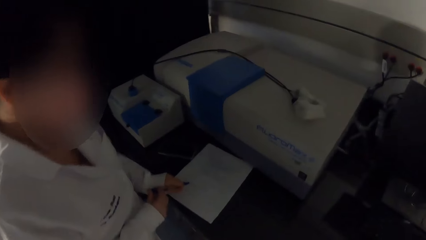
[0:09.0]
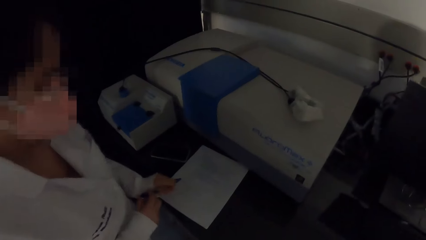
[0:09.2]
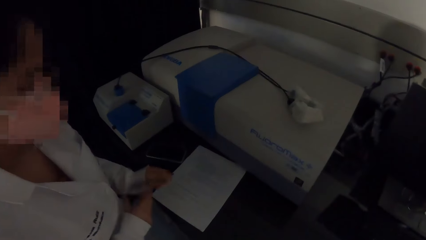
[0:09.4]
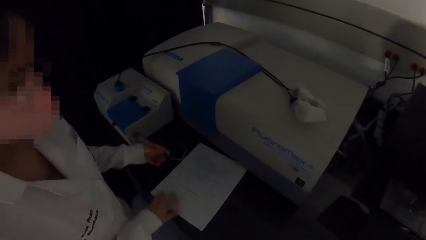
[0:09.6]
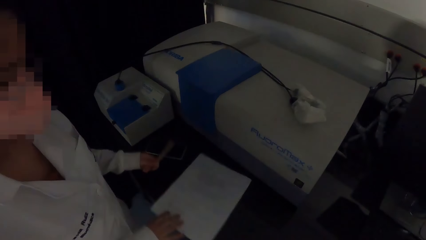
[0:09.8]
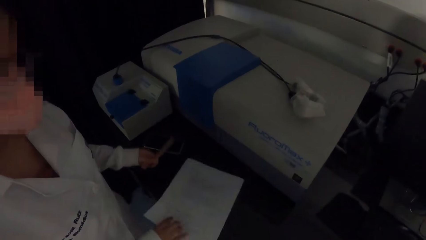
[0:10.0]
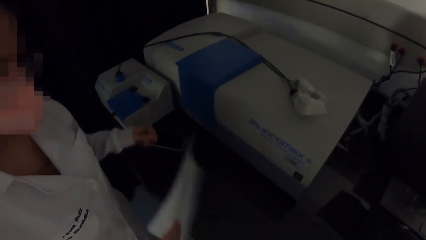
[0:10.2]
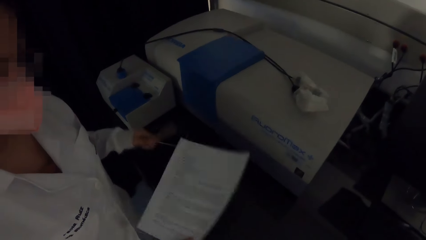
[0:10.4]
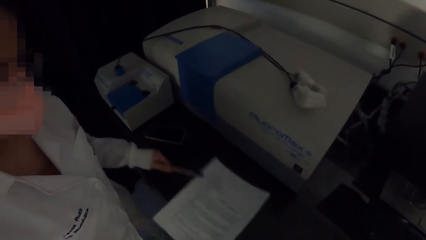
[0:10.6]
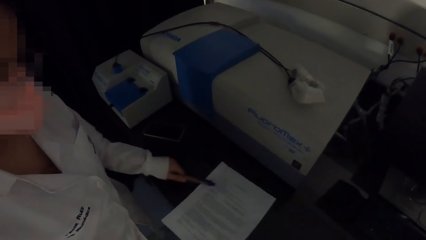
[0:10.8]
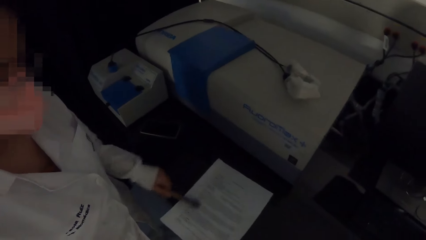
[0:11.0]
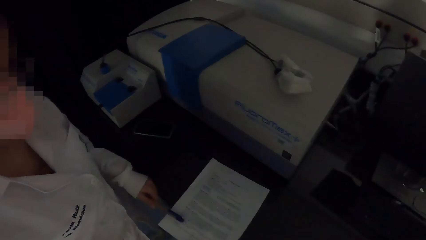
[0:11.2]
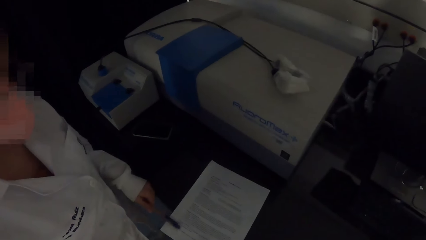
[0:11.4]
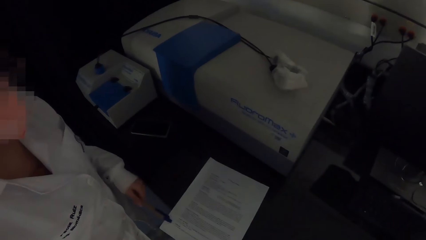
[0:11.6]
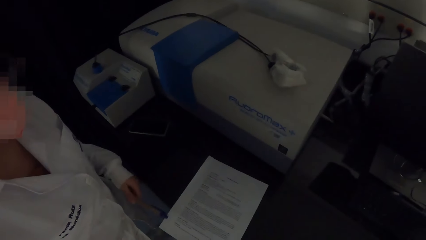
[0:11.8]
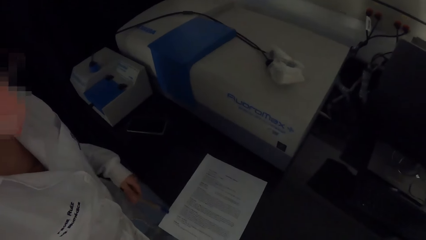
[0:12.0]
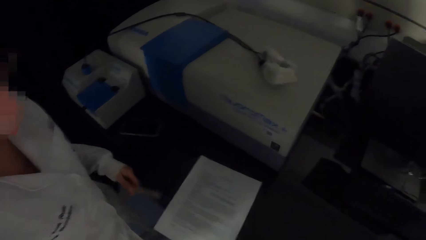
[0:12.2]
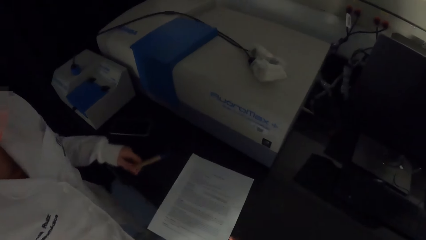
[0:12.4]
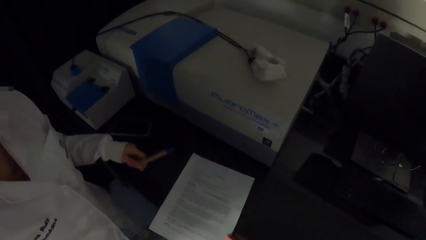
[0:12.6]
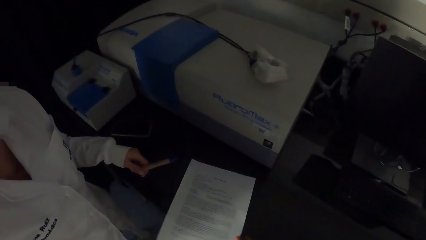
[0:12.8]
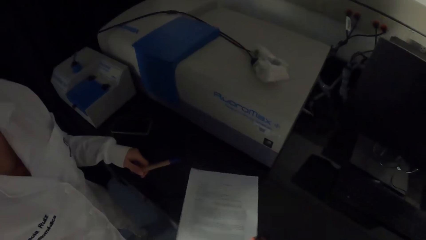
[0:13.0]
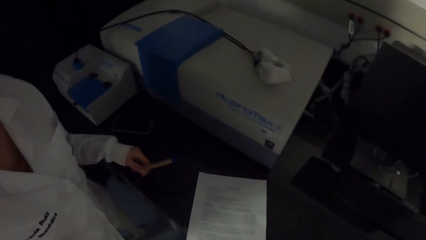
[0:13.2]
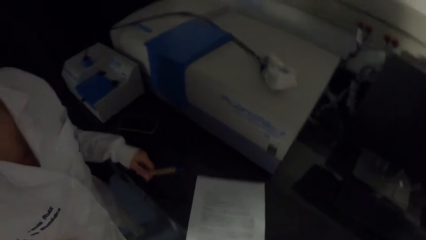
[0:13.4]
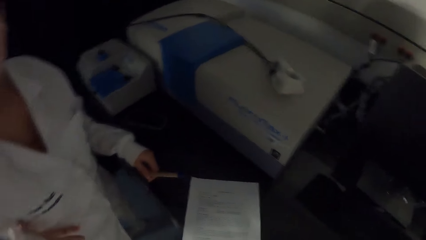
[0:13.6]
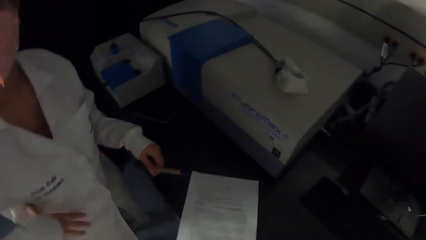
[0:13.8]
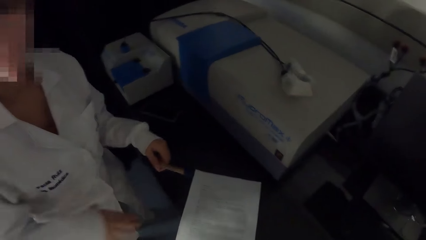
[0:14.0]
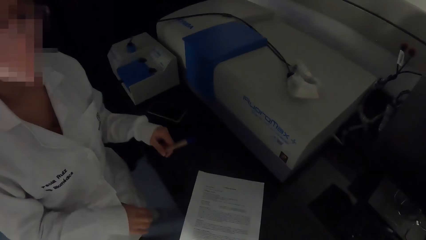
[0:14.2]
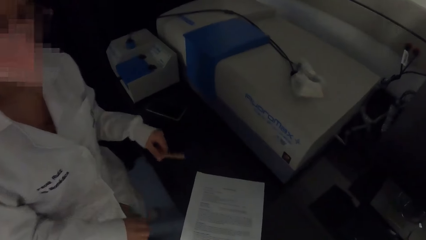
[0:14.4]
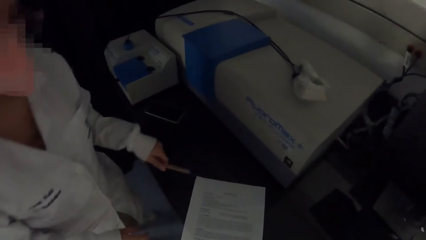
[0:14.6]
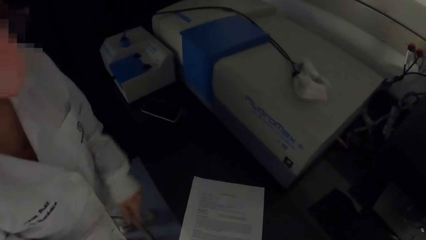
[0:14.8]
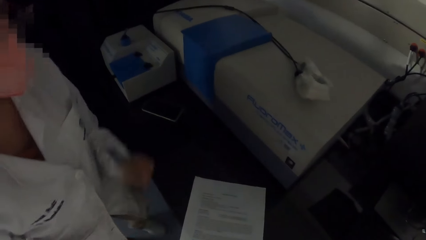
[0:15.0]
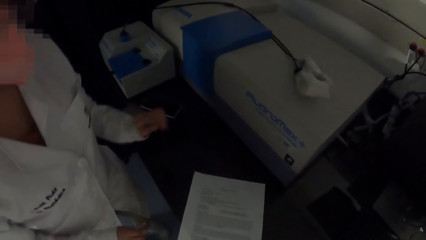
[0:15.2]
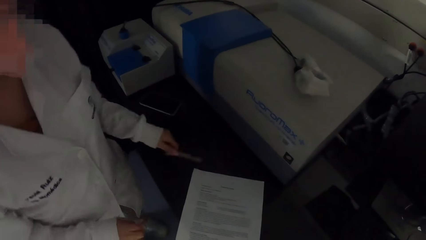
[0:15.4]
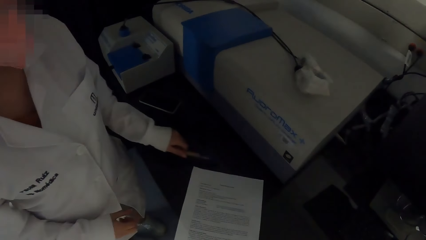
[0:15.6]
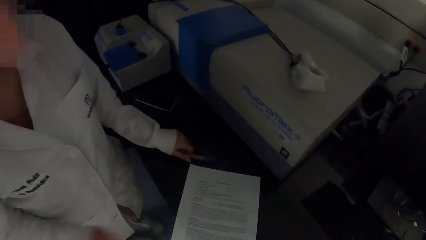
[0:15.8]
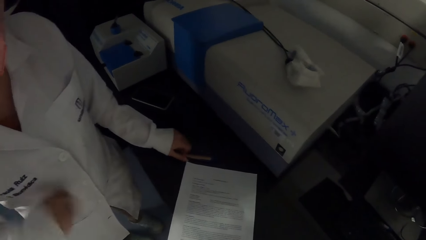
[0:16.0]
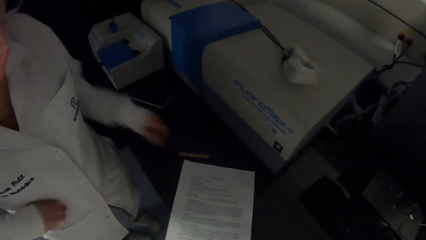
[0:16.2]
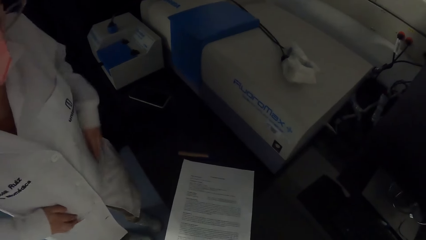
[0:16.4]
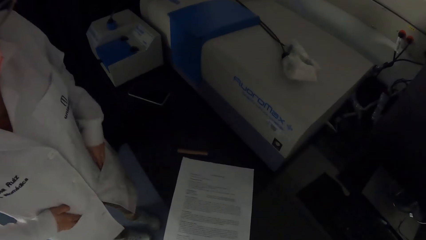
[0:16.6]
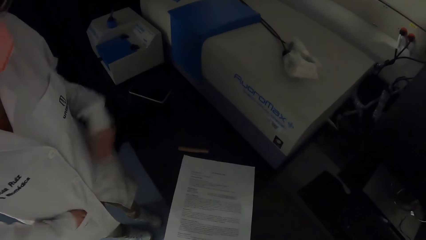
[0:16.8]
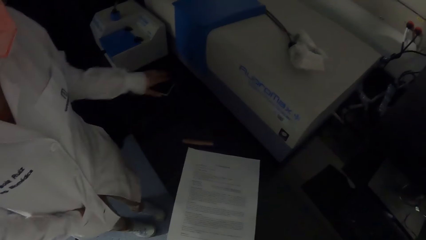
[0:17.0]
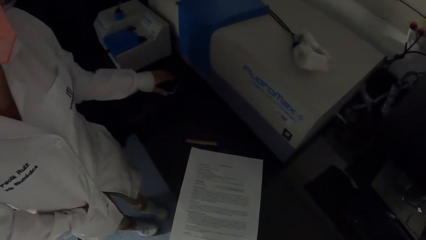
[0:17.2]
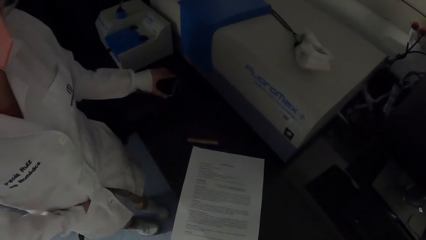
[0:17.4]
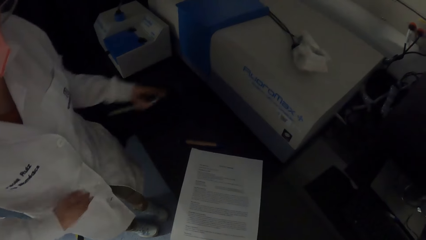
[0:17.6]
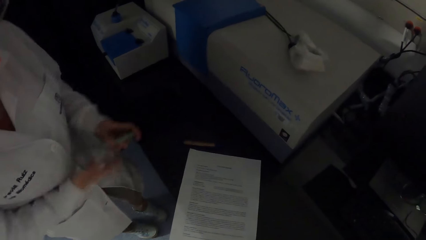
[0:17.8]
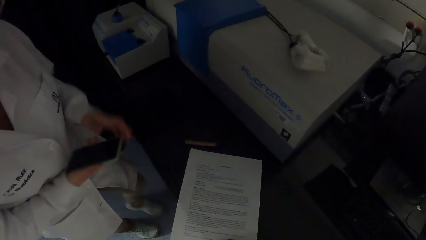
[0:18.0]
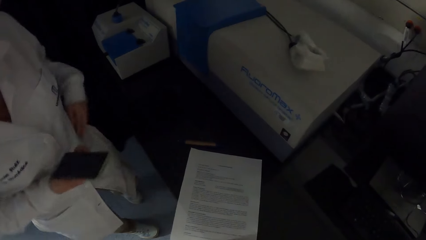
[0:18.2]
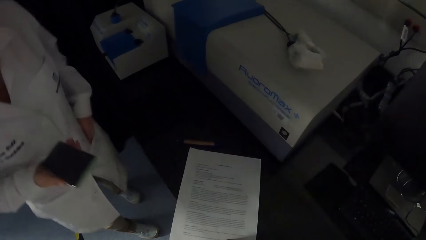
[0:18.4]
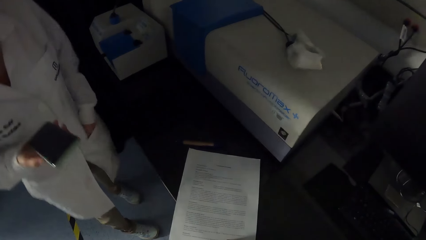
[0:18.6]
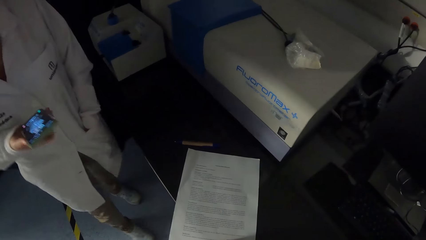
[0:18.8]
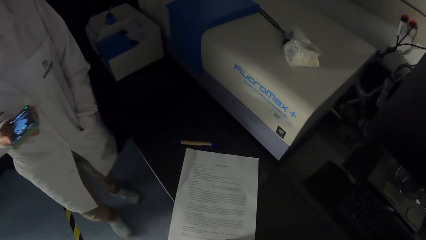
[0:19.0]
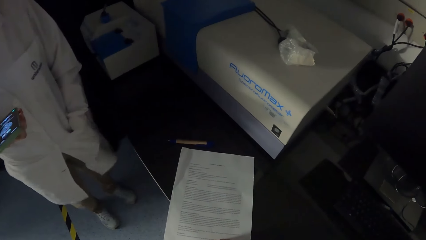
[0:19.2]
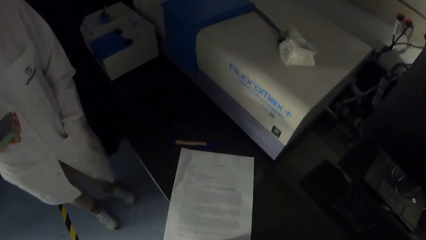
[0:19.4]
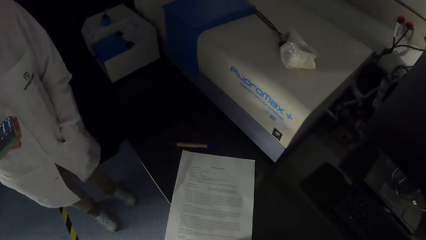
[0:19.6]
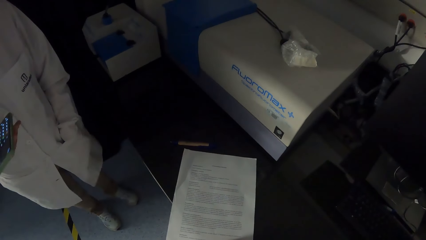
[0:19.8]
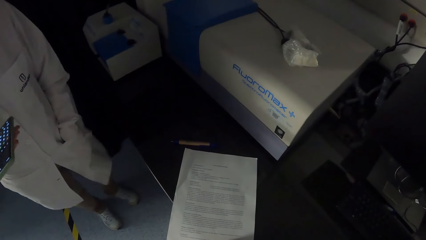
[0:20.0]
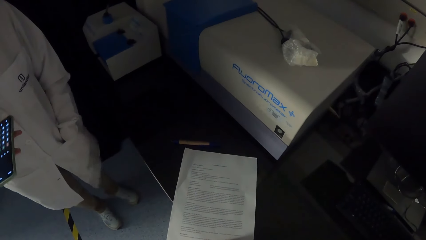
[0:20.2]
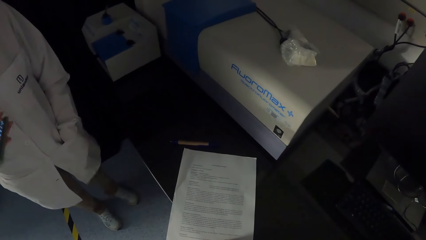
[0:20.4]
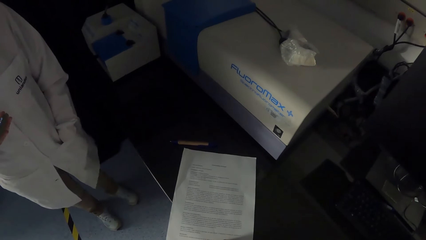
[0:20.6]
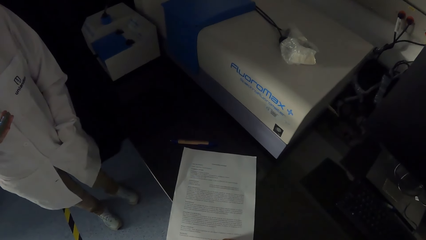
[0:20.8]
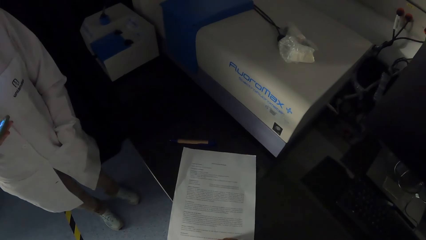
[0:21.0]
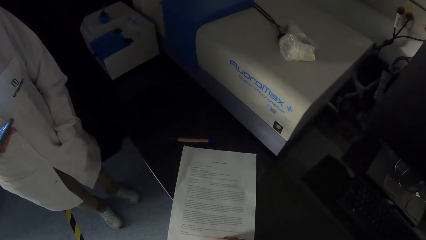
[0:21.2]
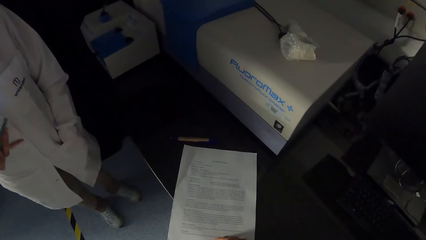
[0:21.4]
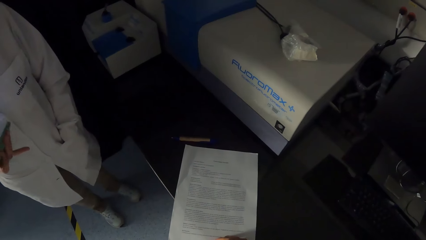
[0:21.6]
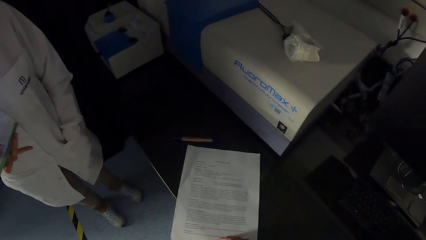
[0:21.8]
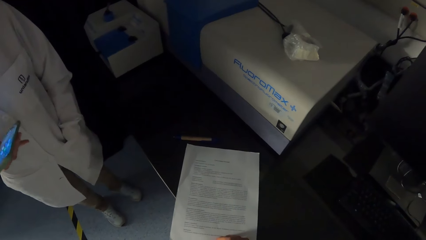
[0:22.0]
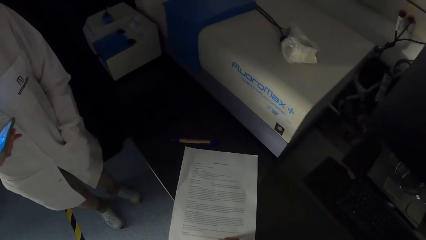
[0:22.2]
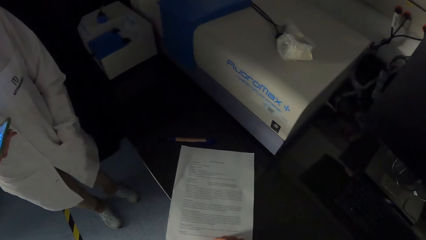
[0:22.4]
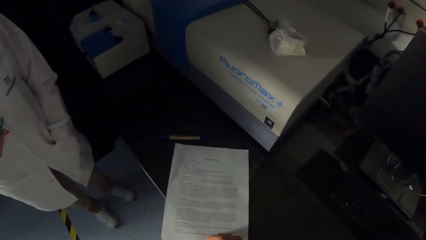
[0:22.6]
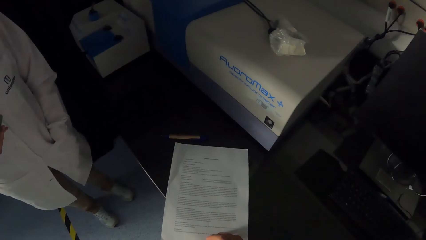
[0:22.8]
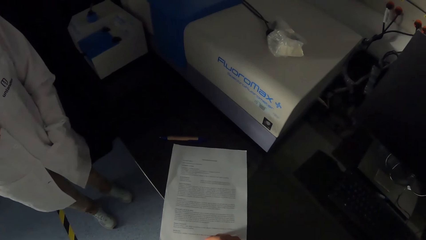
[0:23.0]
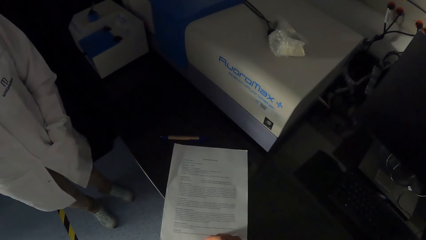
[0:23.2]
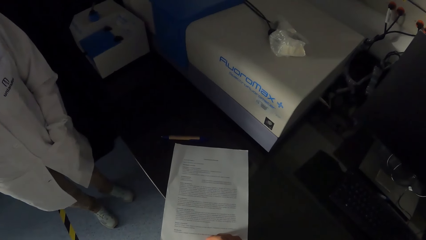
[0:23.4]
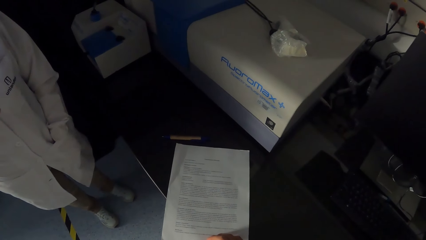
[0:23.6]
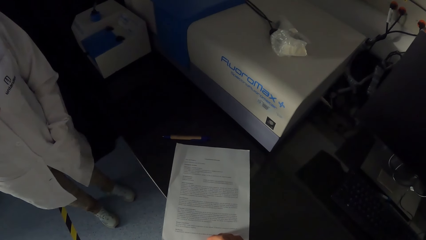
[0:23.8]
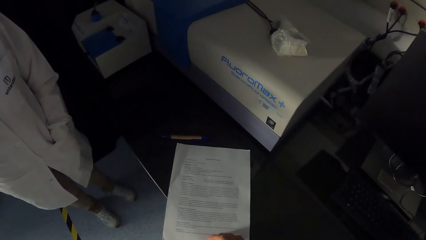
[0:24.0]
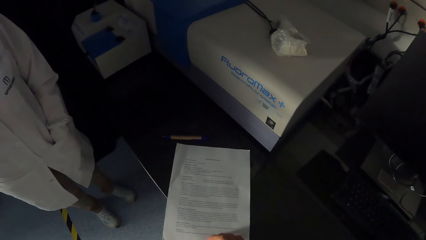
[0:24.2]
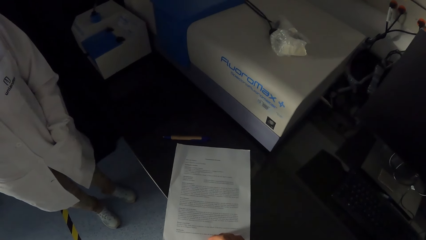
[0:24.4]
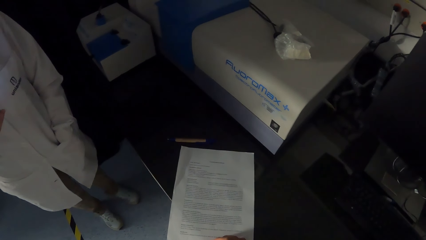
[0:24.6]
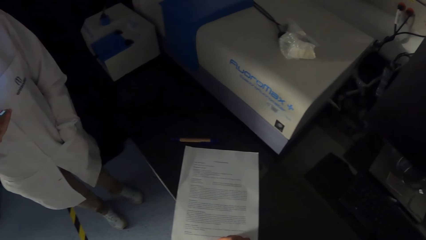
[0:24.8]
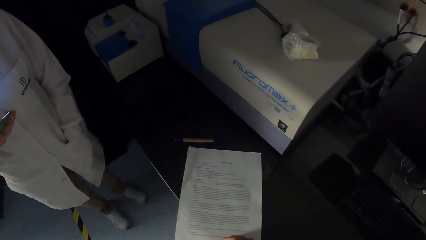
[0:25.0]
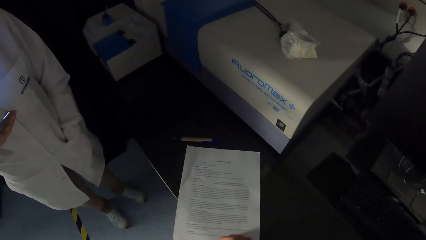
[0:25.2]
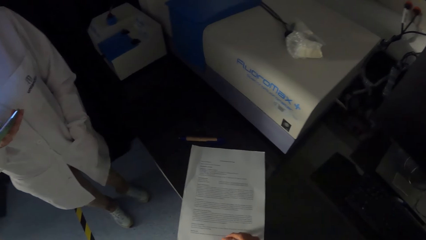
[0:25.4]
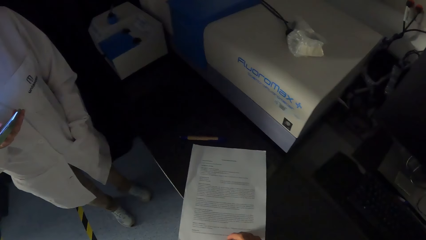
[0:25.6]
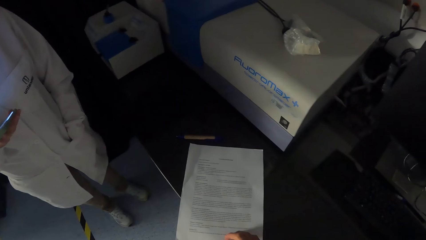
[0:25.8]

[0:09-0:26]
A woman holds a pen. The woman transfers the pen from her right hand to her left hand. The woman slides the paper on the table with her right hand. The woman converses with the camera wearer. The woman turns over the paper on the table with her right hand. The woman picks the sheet of paper. The woman places the paper on the table with her right hand. The woman moves the pen on the paper on the table with her left hand. The camera wearer shifts the paper on the table with her left hand. The woman drops the pen on the table with her left hand. The woman puts both hands into her pockets. The woman picks the phone from the table with her left hand. The woman passes the phone from her left hand to her right hand. The woman puts her left hand into her pocket. The woman operates the phone with her right hand.
